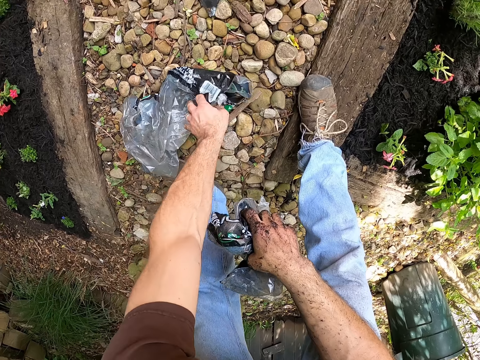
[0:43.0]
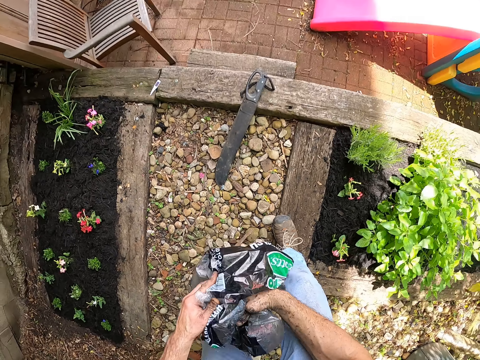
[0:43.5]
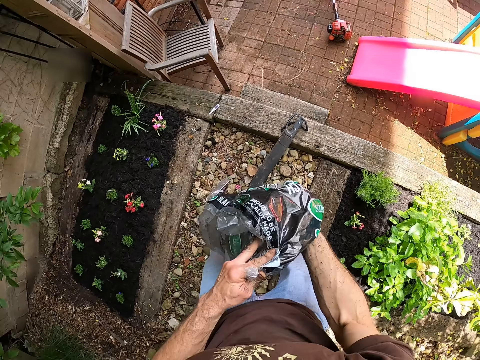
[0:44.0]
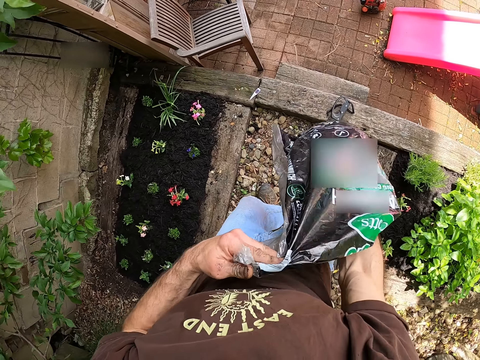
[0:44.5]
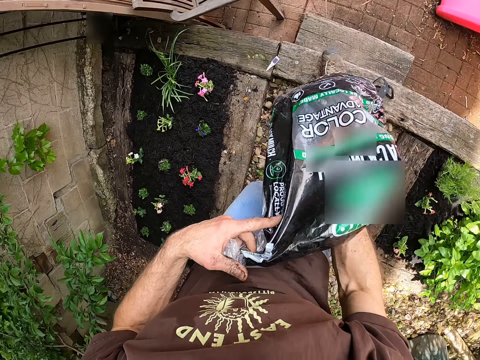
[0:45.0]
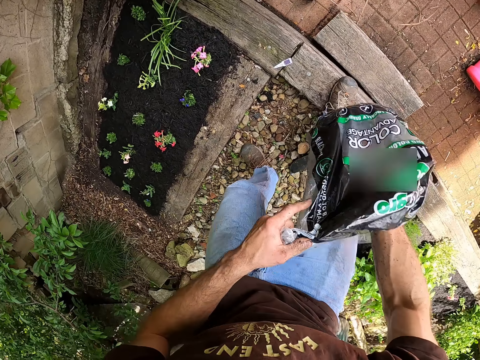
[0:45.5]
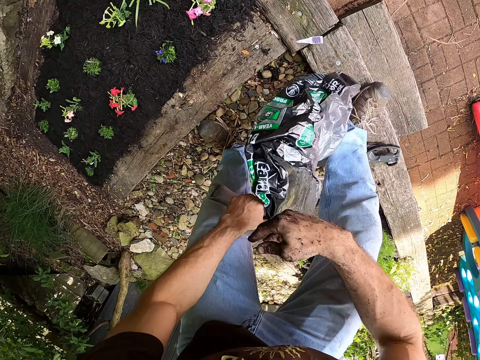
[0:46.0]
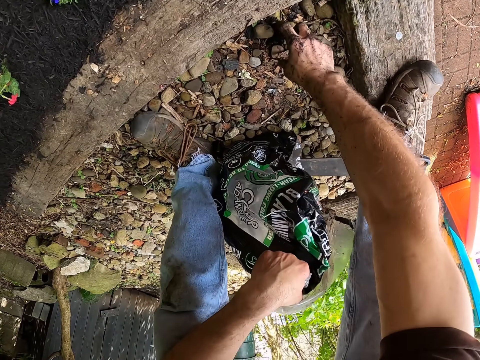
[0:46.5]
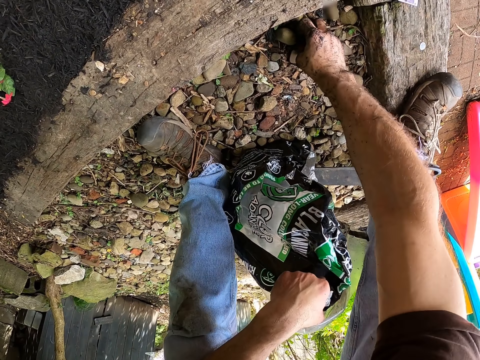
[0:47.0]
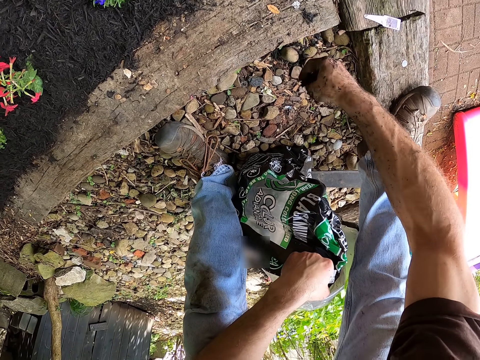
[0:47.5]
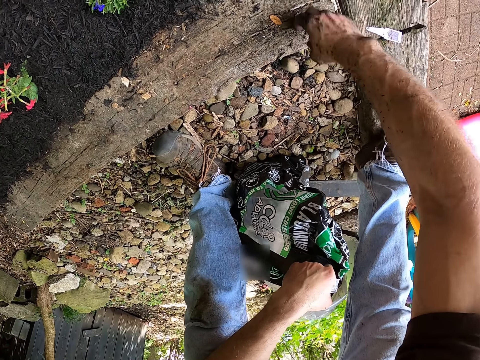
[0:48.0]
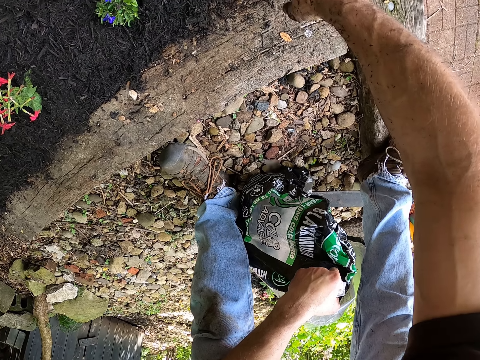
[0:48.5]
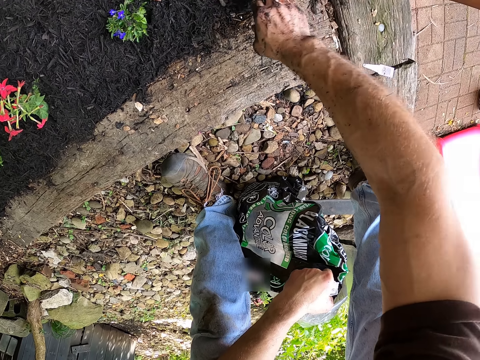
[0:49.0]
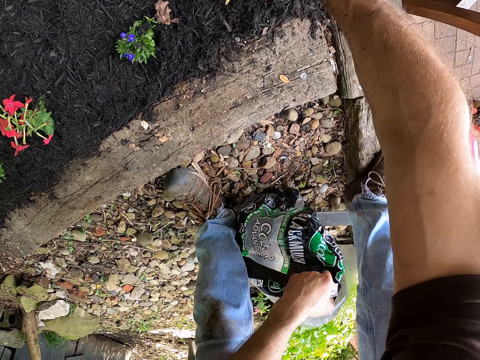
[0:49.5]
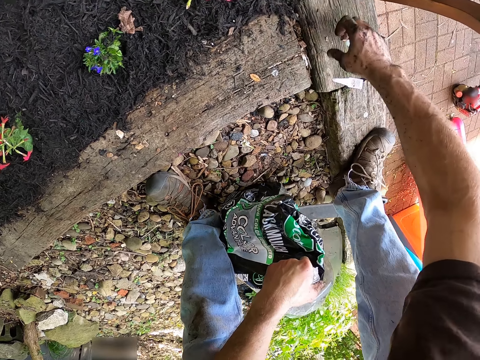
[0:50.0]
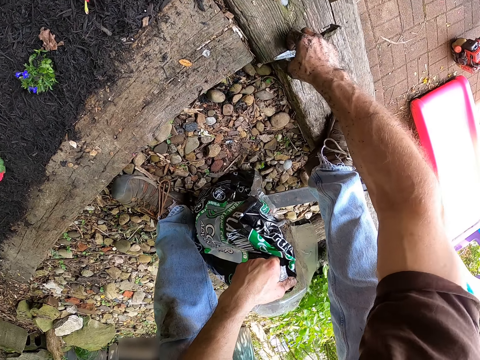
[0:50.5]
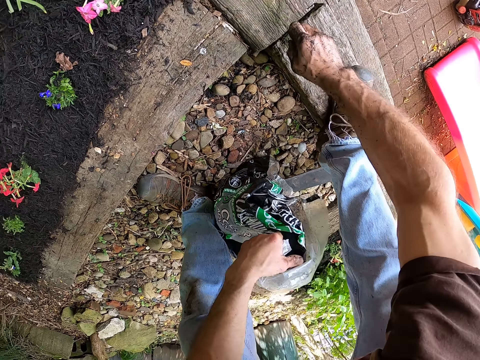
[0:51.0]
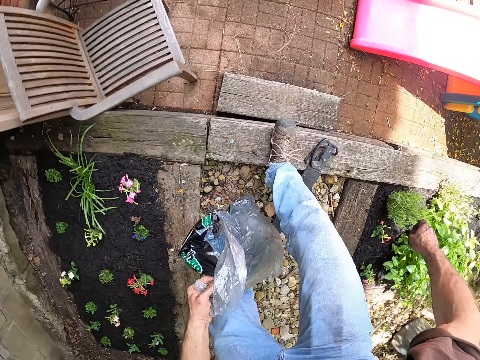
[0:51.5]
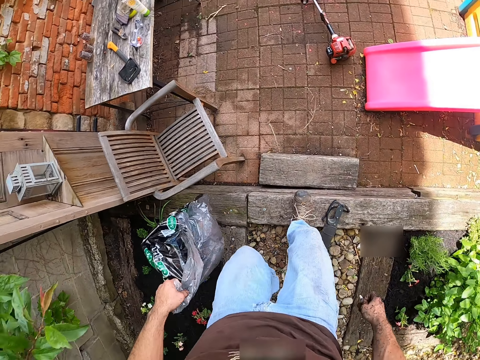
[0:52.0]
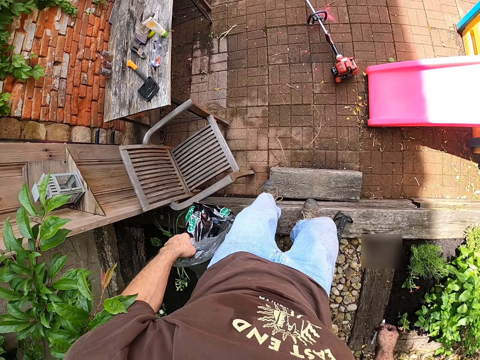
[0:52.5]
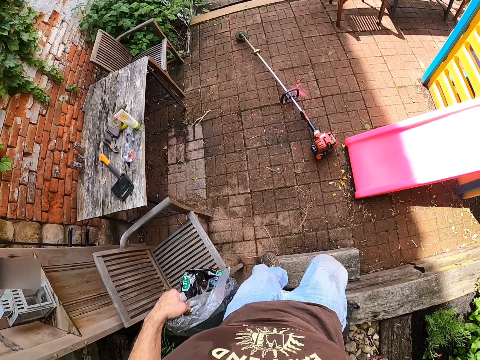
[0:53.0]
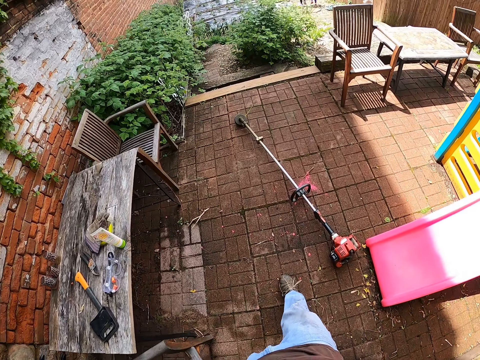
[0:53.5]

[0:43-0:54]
The camera wearer puts the manure bag in his right hand inside the manure bag in his left hand. He picks manure droppings from the ground with his right hand. He bends down. He throws the manure droppings on a plant bed. He spreads the manure. He picks a small nylon from the ground with his right hand. He picks up a knife. He walks around the compound.

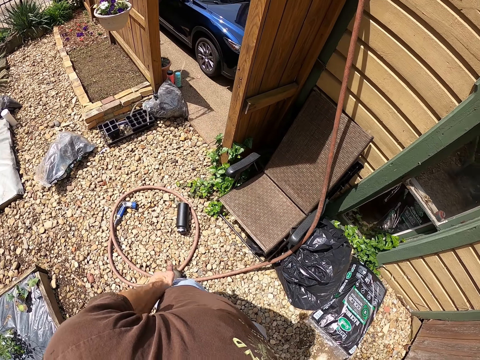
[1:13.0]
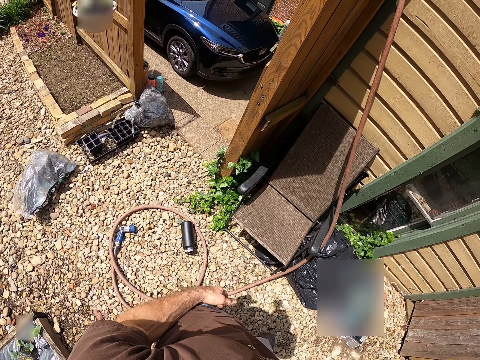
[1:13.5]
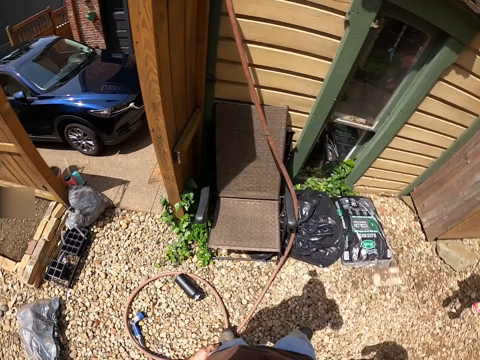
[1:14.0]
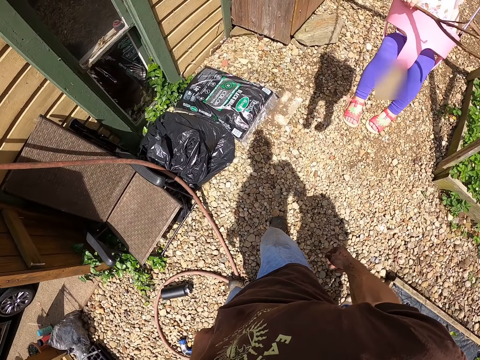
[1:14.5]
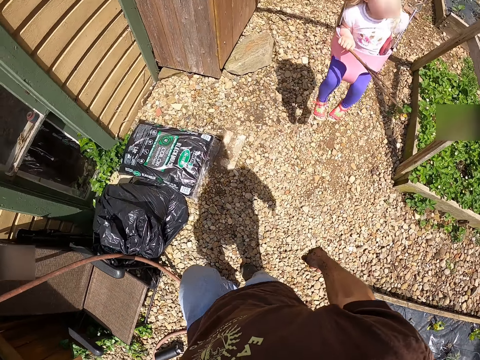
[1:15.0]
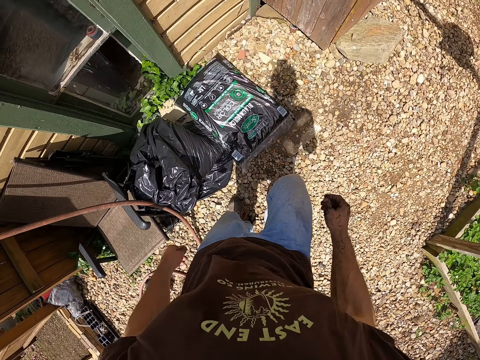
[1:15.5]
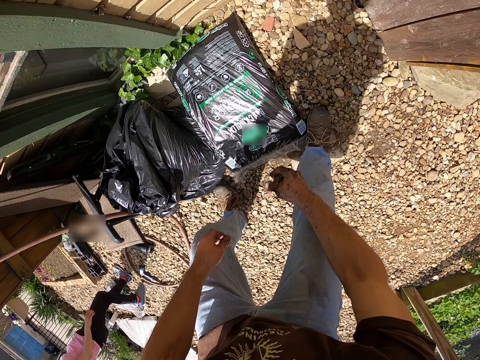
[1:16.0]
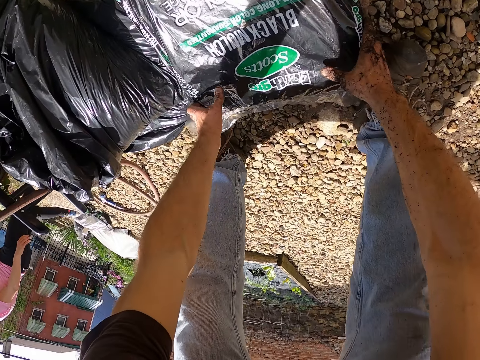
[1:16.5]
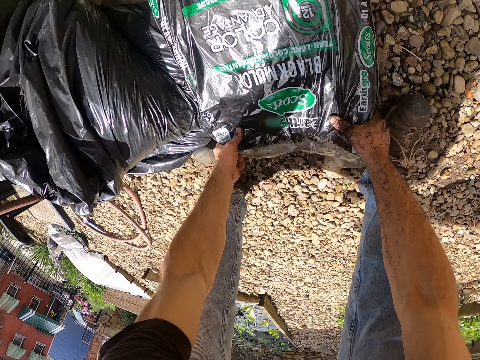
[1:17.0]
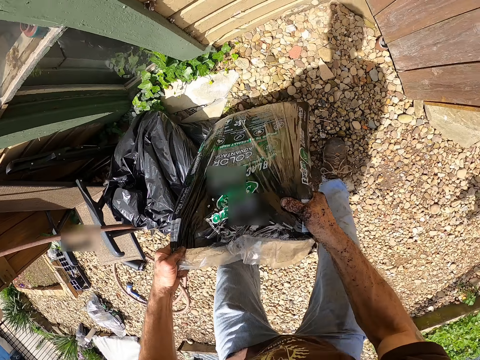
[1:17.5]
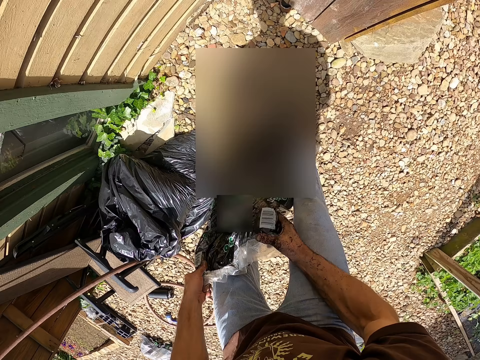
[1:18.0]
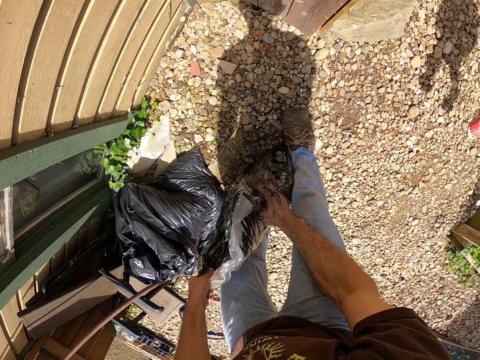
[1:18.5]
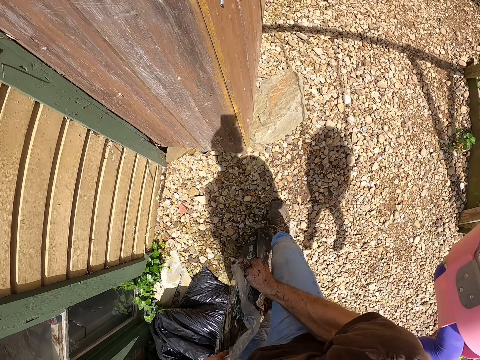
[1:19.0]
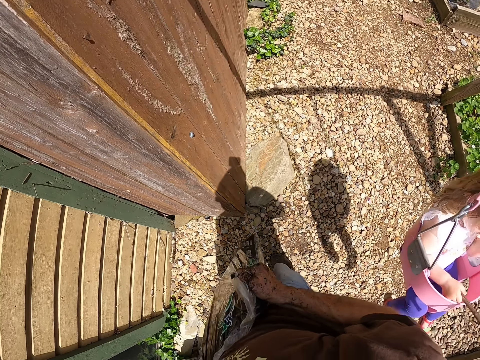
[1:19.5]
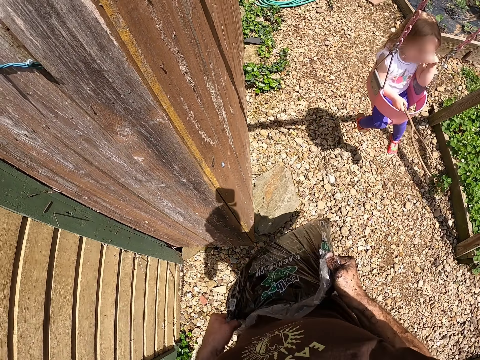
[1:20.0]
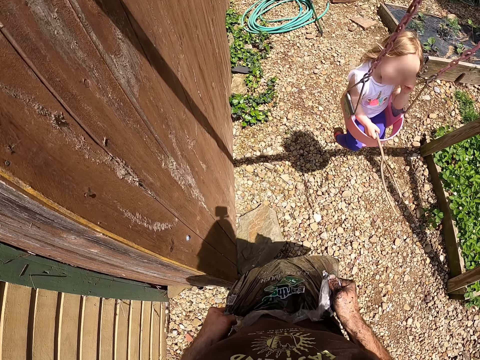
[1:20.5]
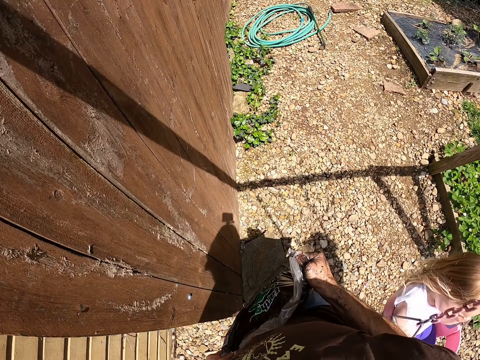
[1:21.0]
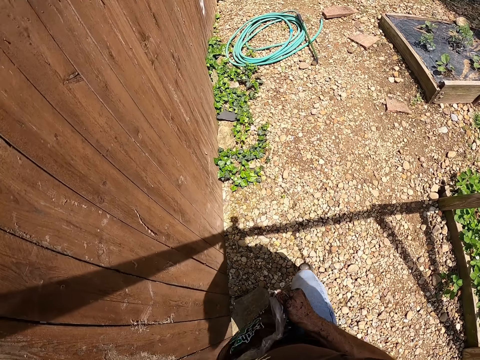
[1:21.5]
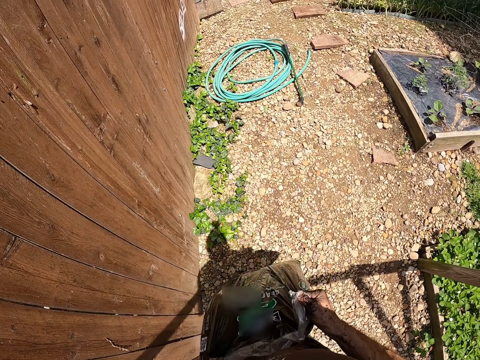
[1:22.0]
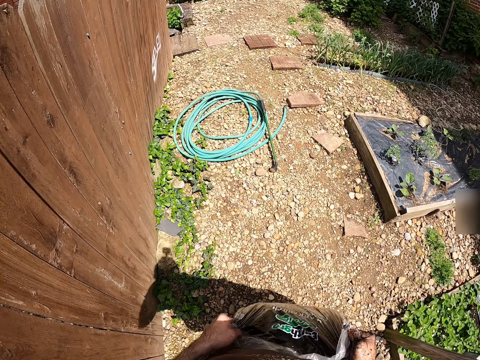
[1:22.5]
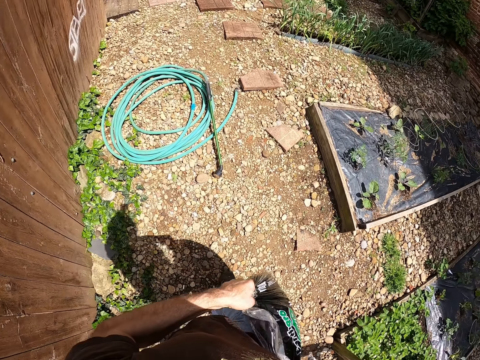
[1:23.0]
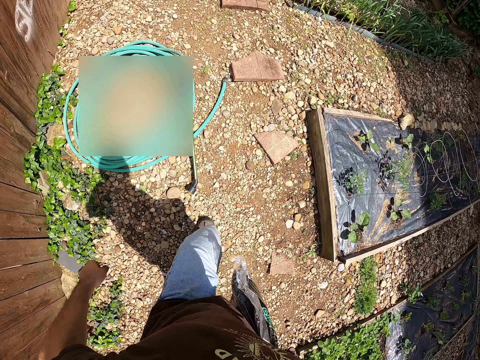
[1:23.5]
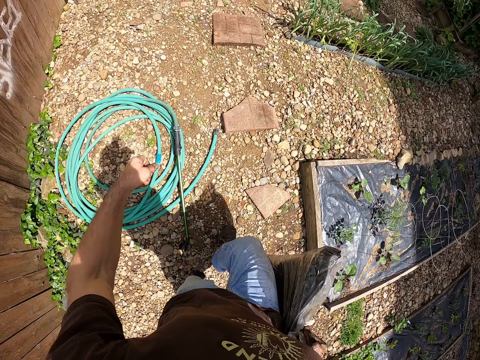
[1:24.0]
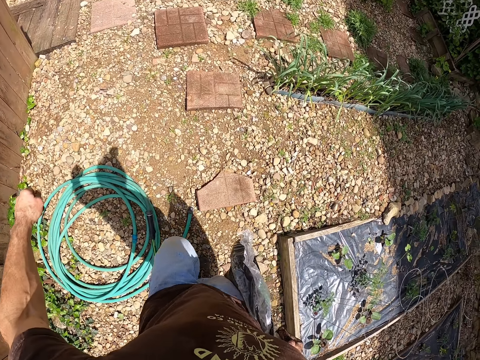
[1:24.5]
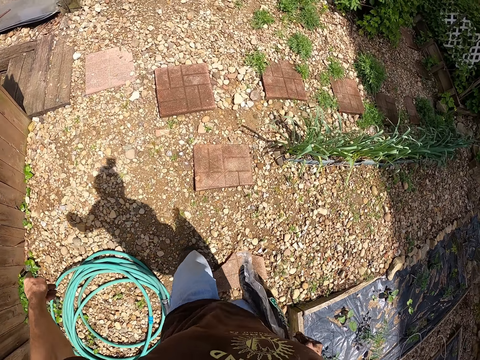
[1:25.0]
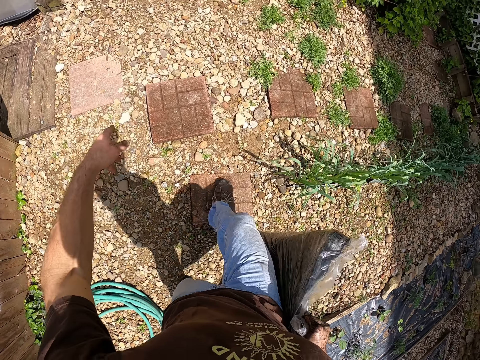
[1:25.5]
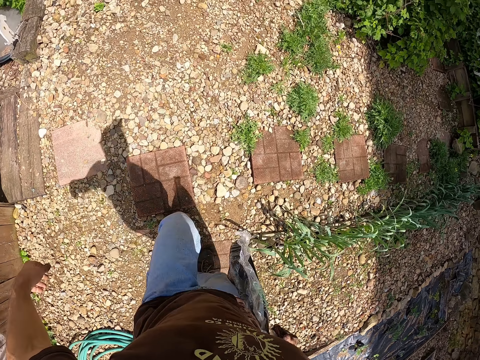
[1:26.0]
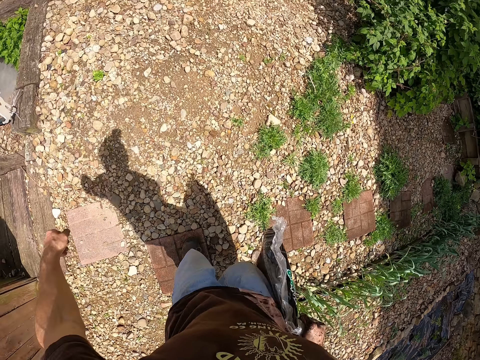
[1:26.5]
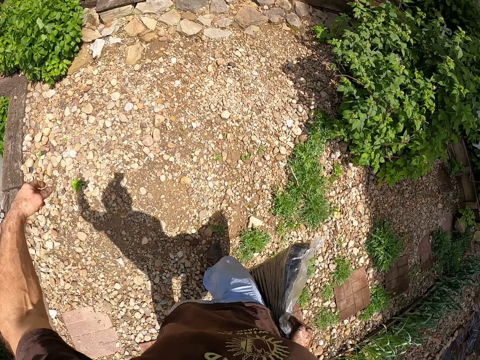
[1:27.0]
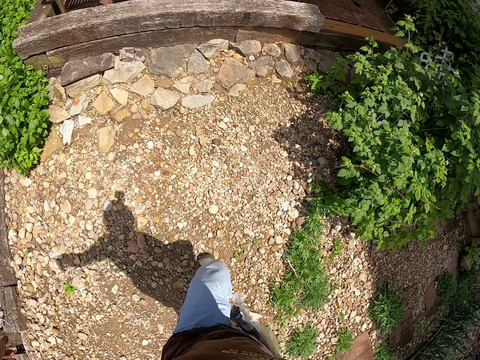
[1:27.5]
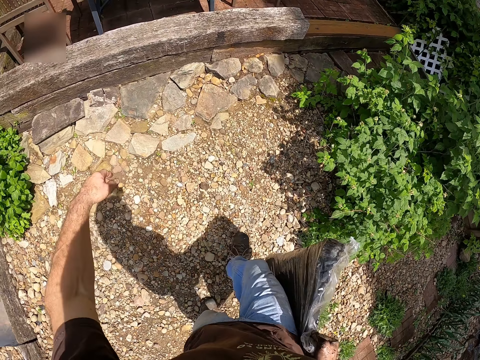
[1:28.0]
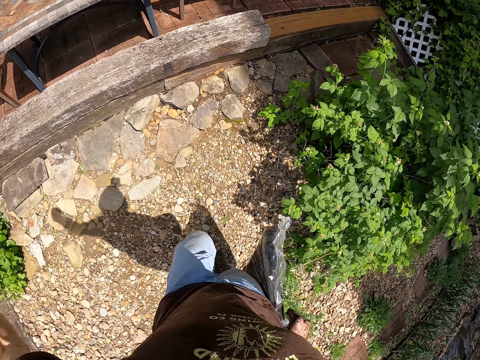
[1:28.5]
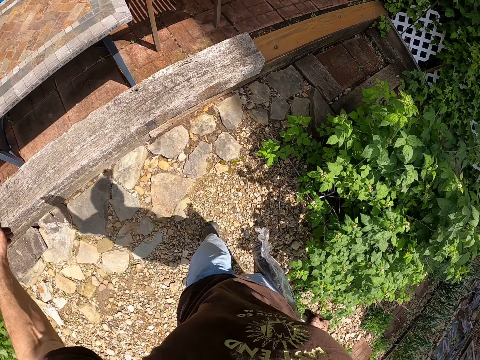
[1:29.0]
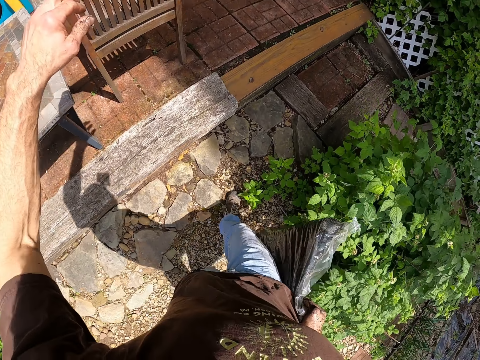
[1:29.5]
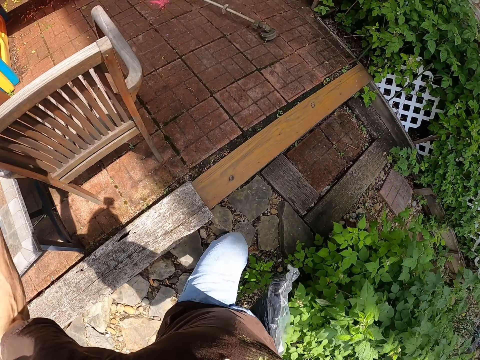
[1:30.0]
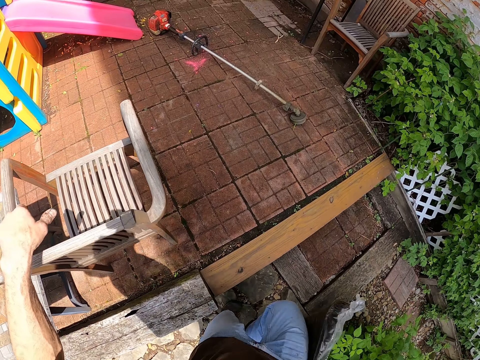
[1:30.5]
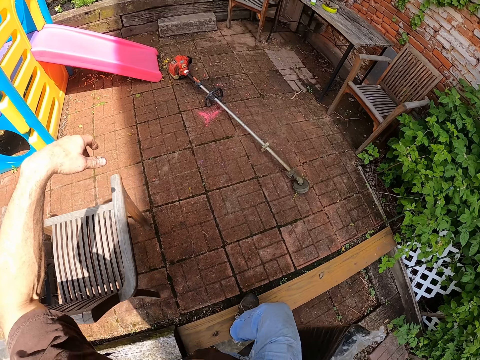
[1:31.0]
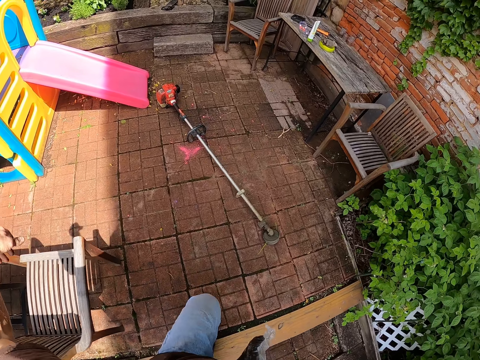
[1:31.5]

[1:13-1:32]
A man swings with a kid swing. The camera wearer walks around the compound. He picks up a bag of manure or polythene bag from the ground with his two hands. He walks with the bag of manure in his two hands towards the house. The man swings with the kid swing. The camera wearer carries the polythene bag. He releases his left hand from the bag.
